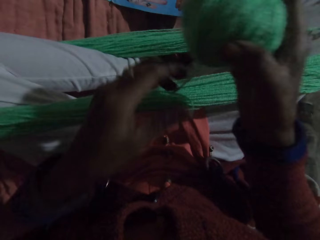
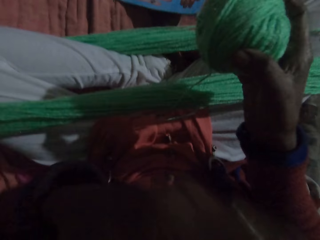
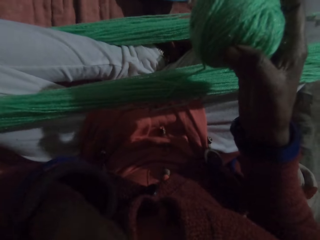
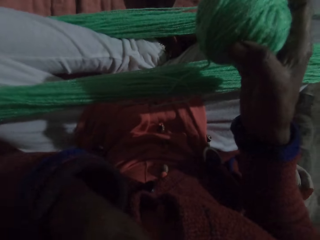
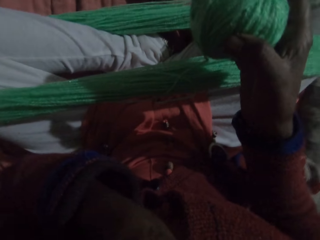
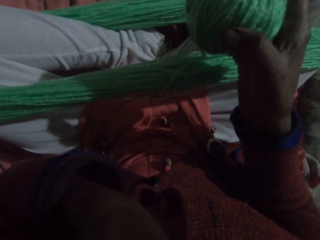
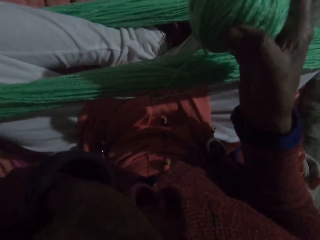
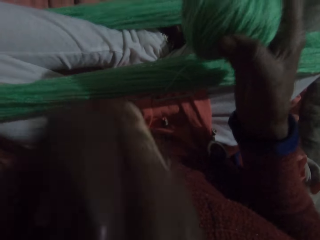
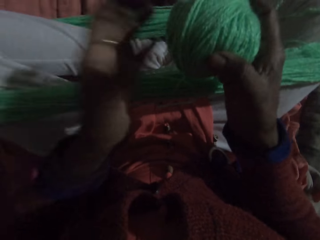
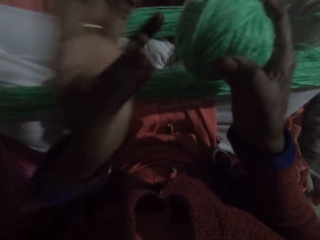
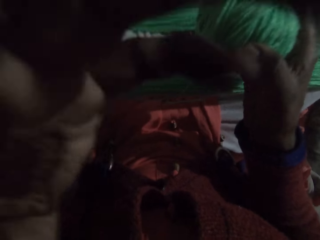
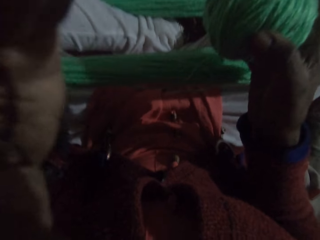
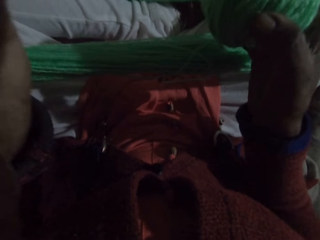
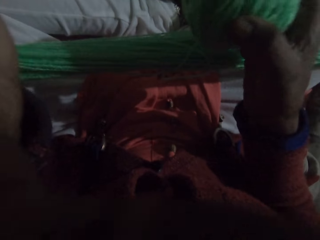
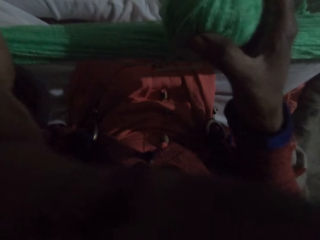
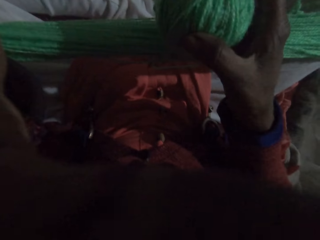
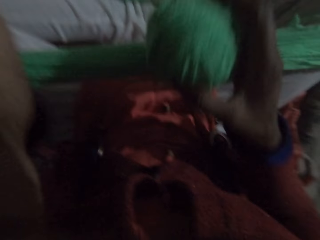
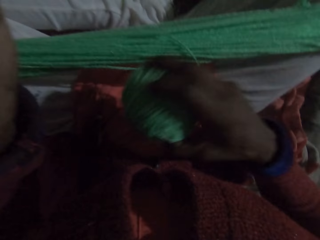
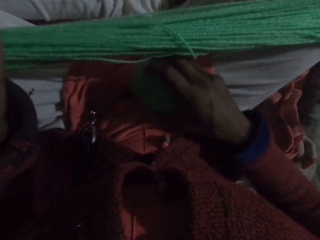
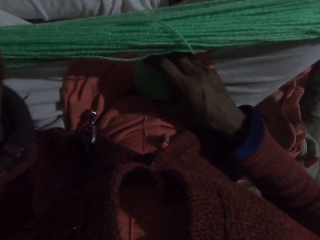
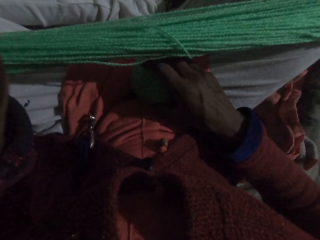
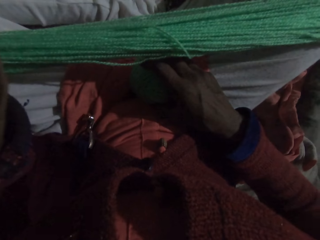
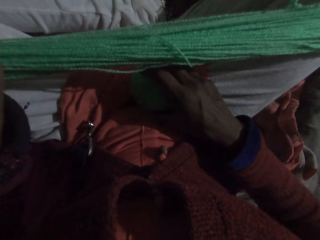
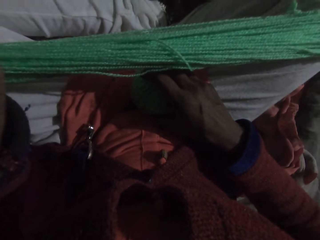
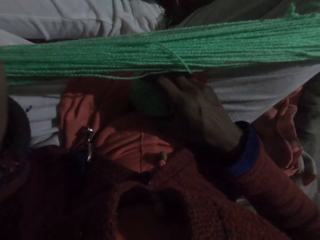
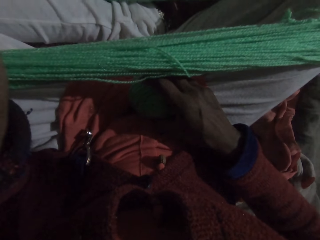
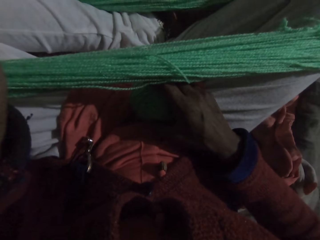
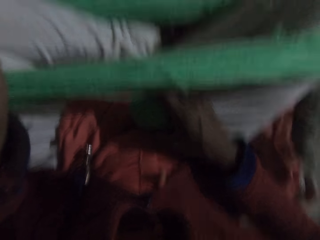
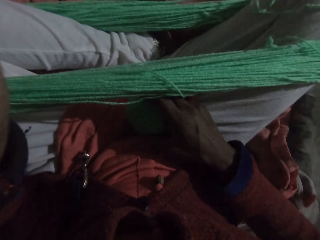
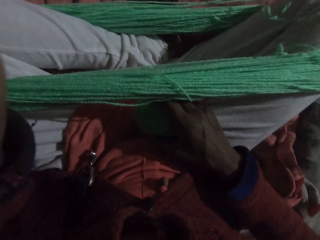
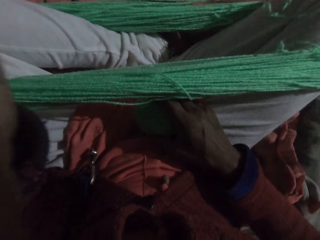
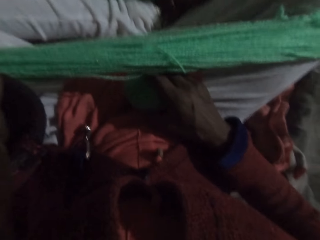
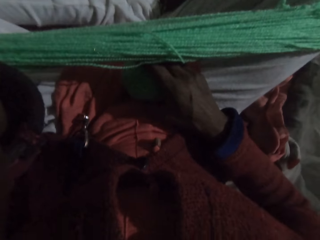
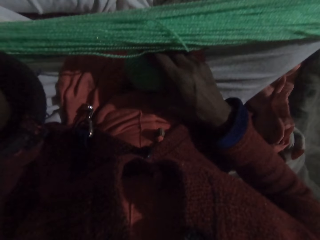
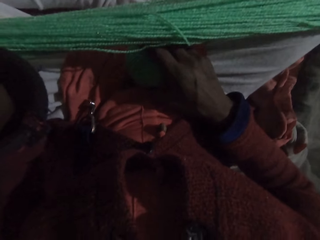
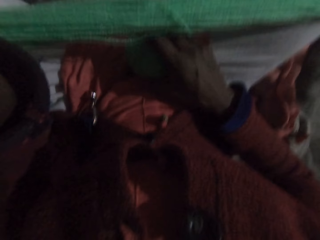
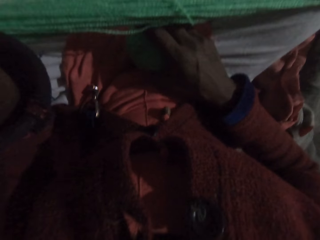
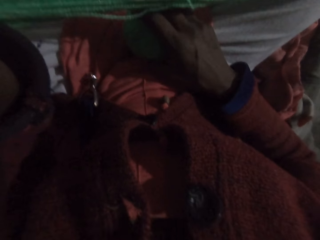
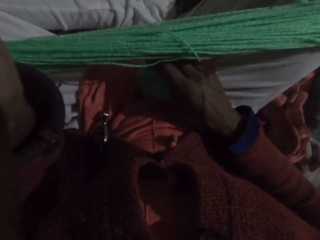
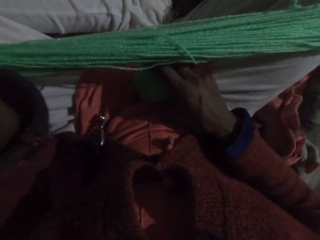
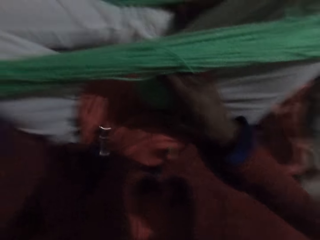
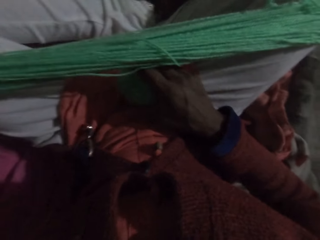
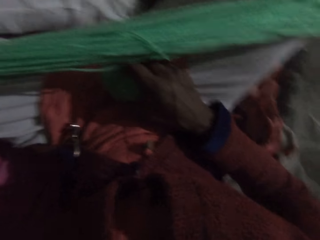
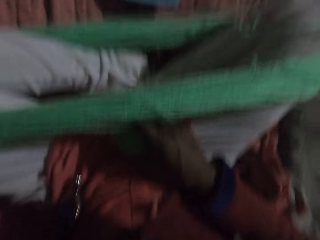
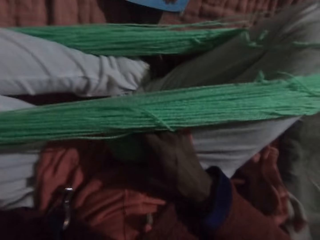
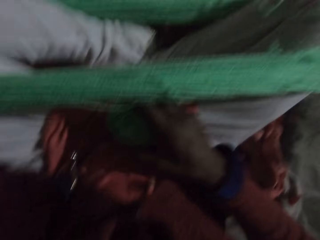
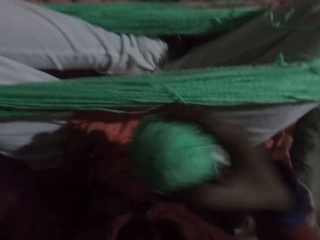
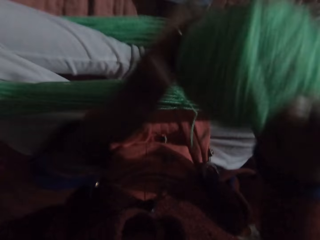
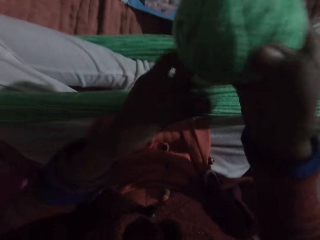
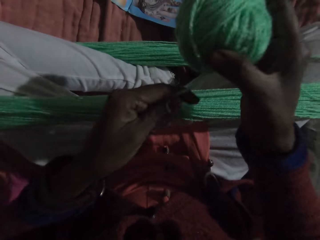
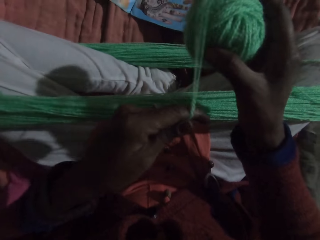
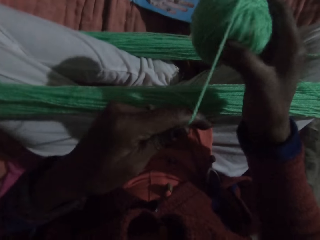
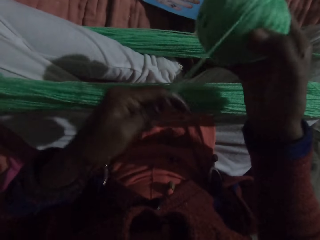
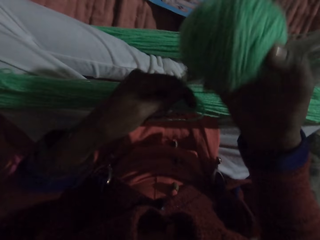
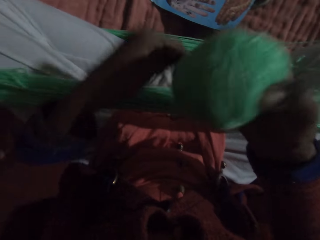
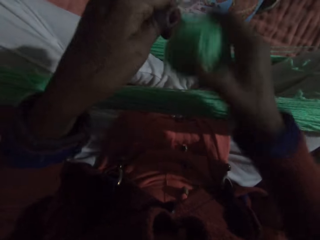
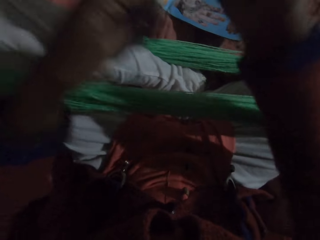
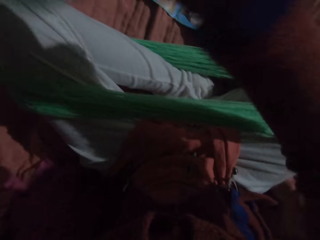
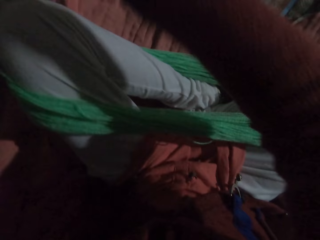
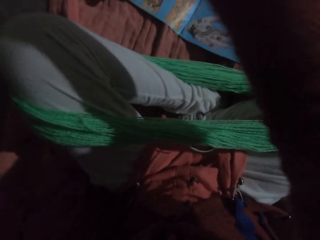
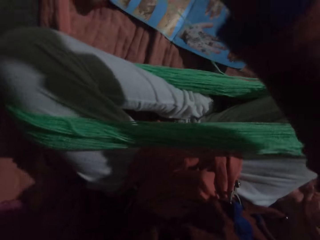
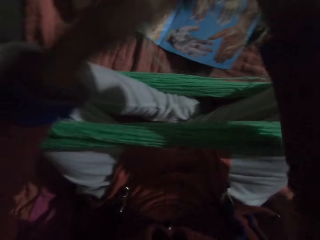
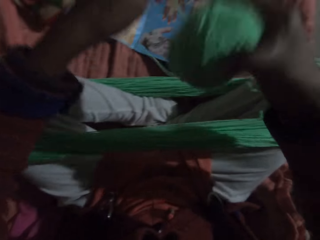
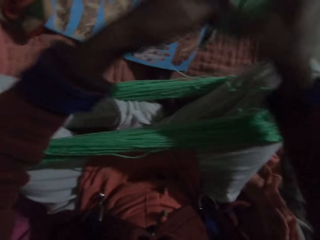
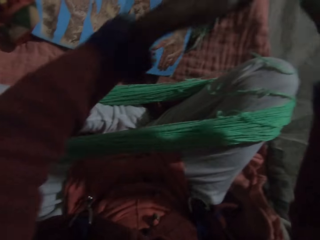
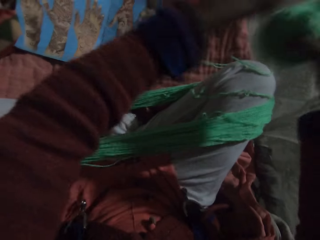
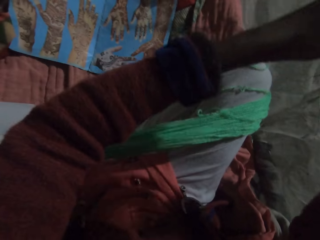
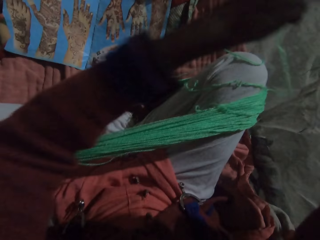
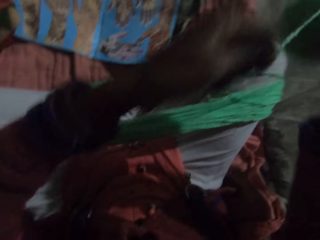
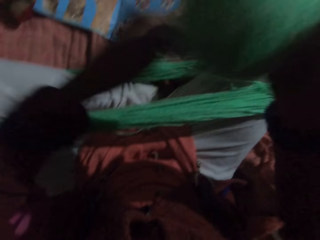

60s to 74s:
The camera wearer touches her face with her left hand. She adjusts her camera. She lowers the yarn with her right hand. She rolls the yarn with her hands.

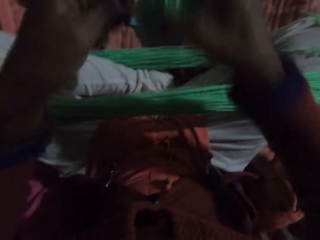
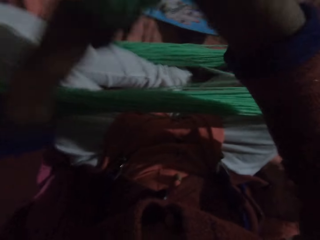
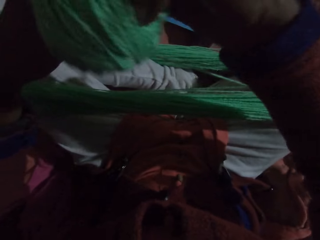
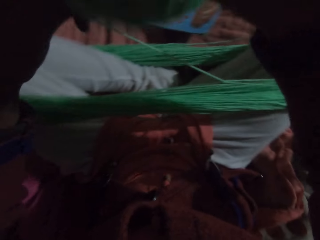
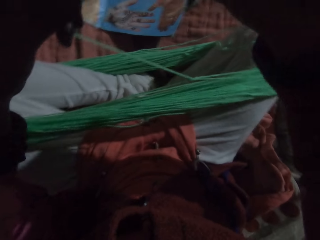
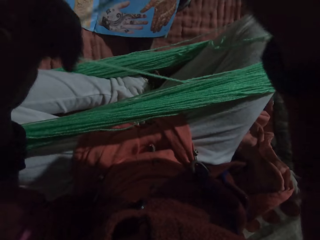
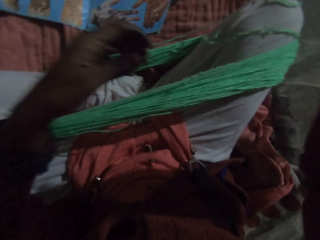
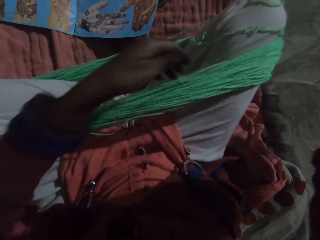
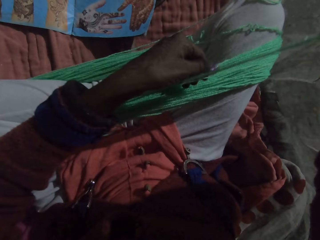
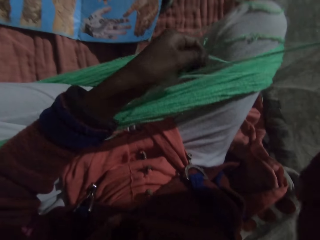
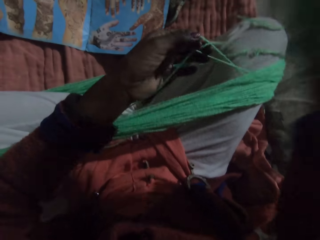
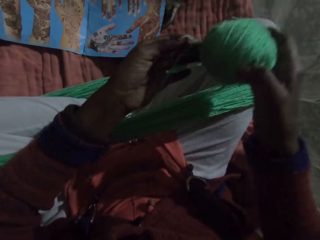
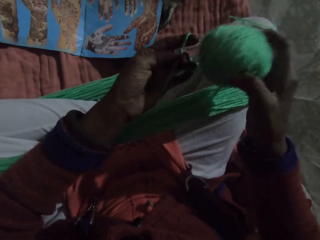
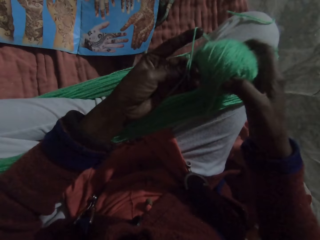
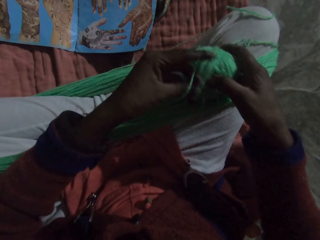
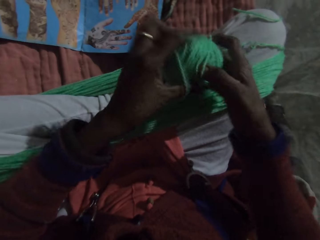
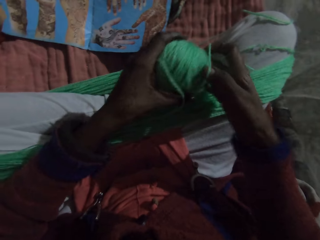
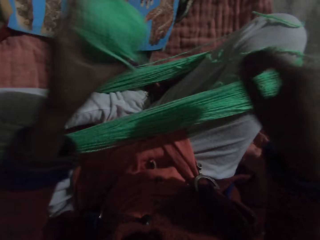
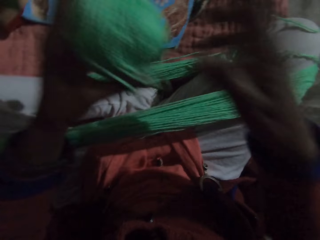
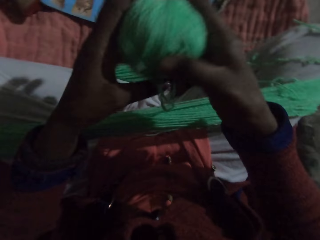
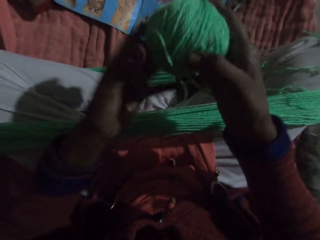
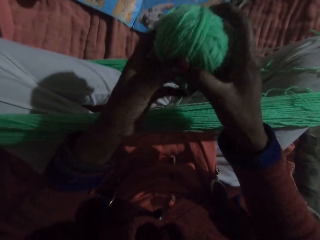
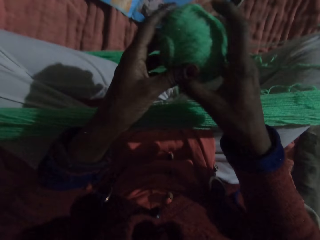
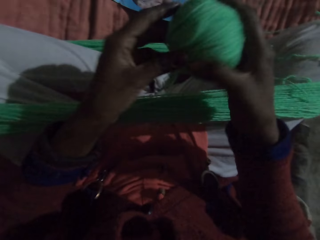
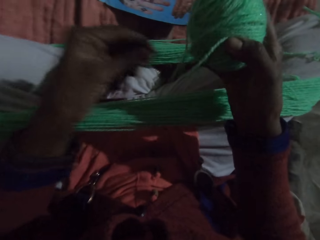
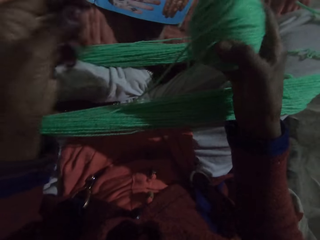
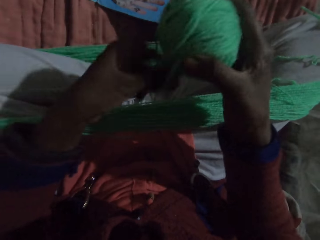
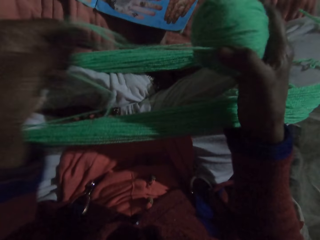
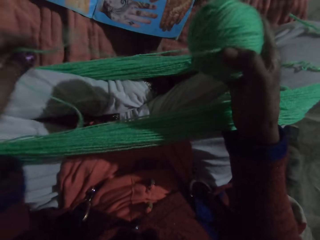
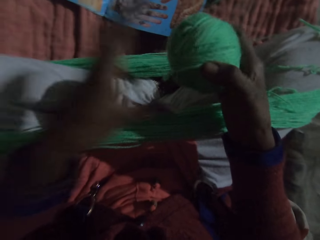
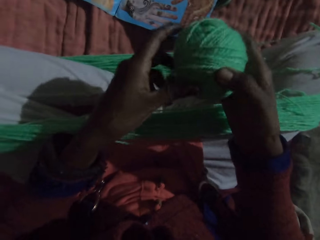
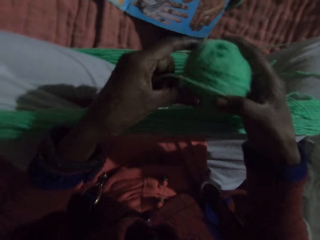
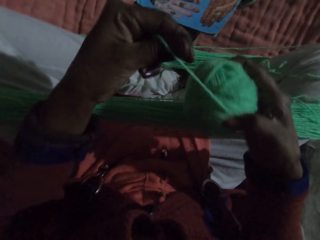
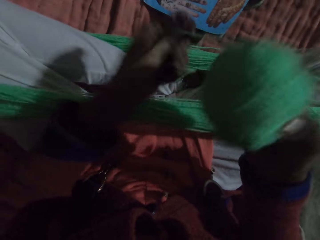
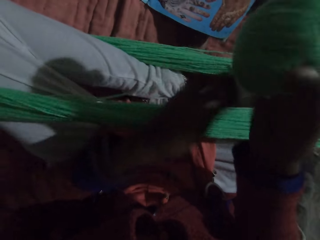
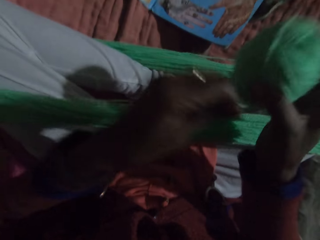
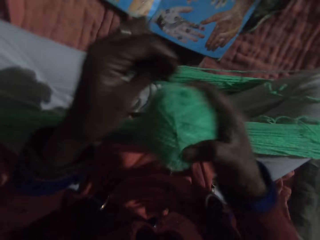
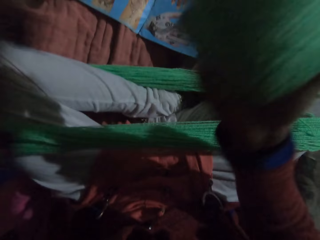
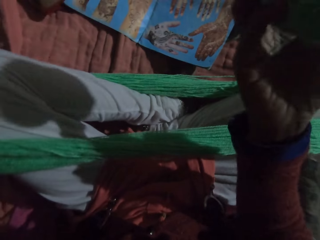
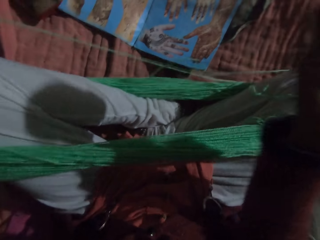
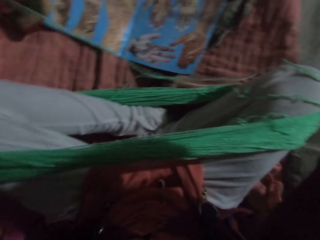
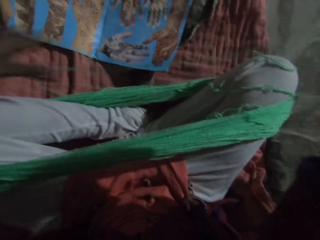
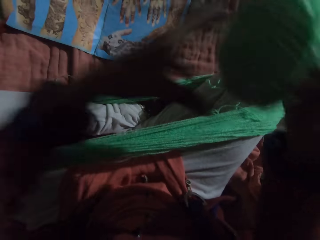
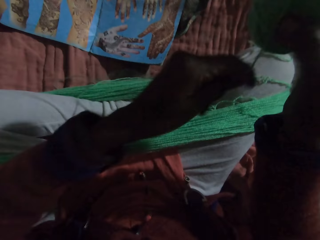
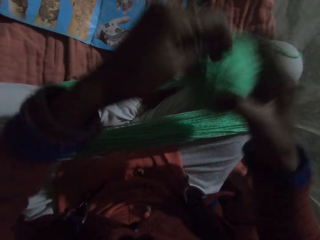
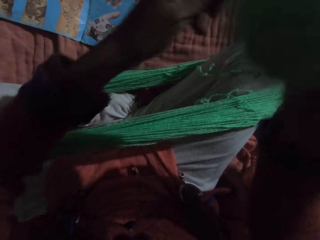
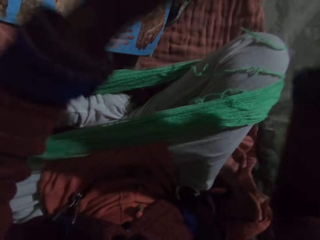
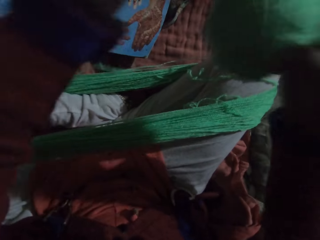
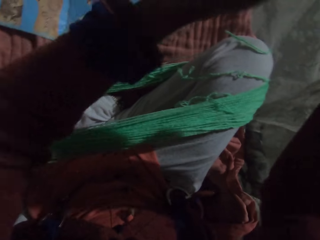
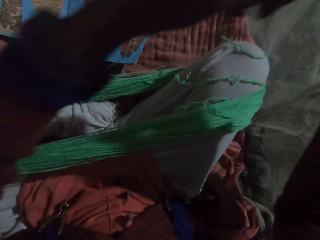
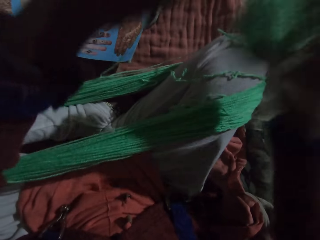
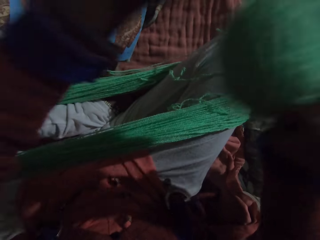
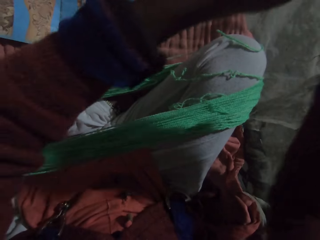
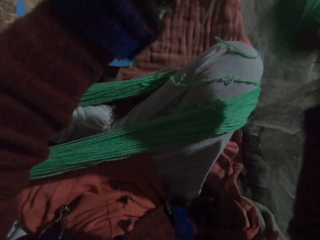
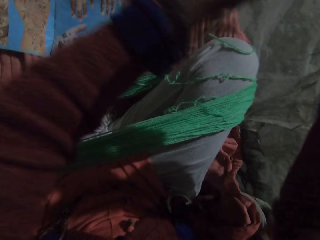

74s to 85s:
The camera wearer adjusts the yarn with her hands. She passes the thread roll under the thread. She pulls the thread. She rolls the yarn with her hands. She adjusts the yarn with her hands. She rolls the yarn with her hands.
